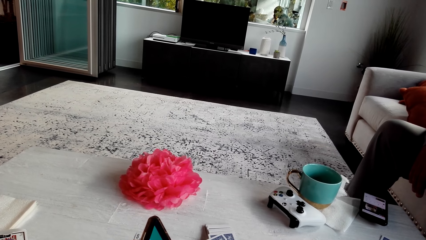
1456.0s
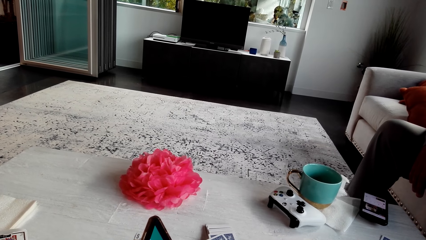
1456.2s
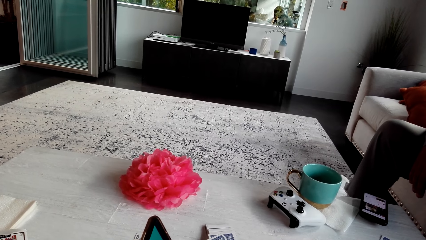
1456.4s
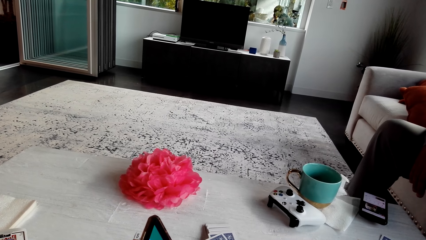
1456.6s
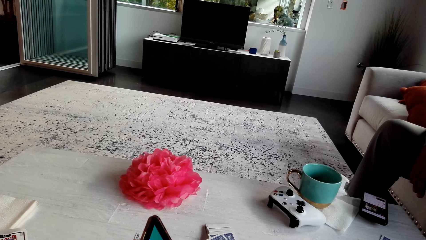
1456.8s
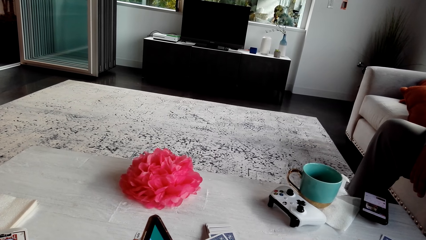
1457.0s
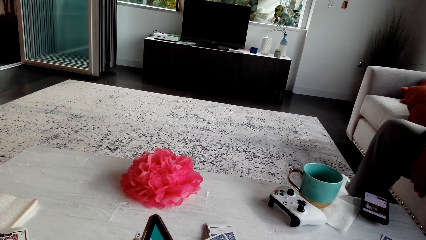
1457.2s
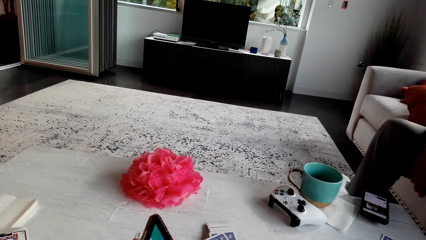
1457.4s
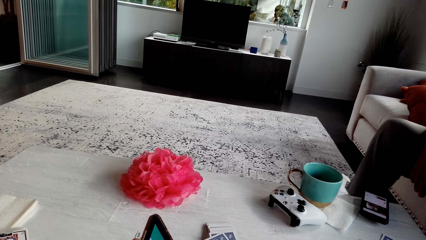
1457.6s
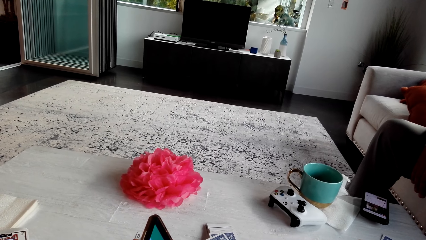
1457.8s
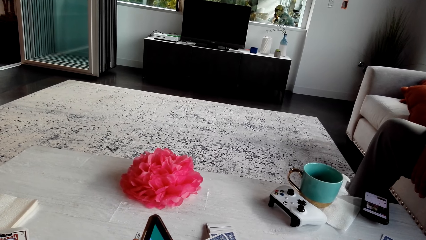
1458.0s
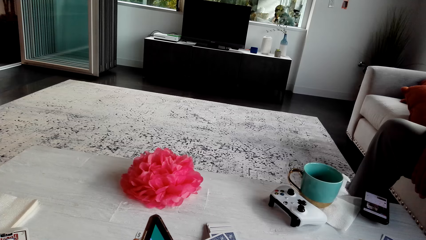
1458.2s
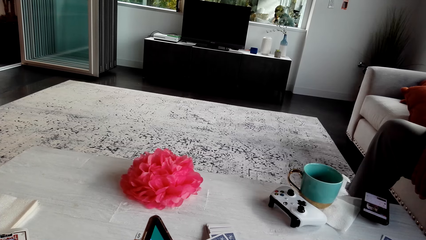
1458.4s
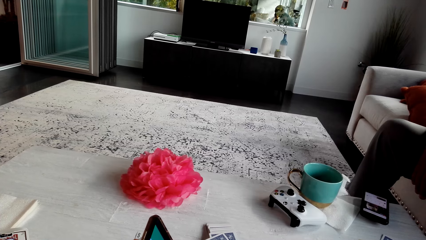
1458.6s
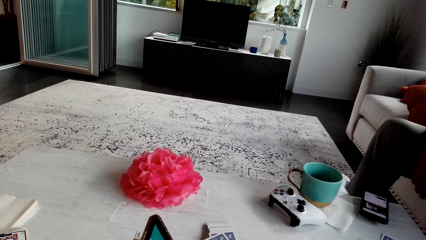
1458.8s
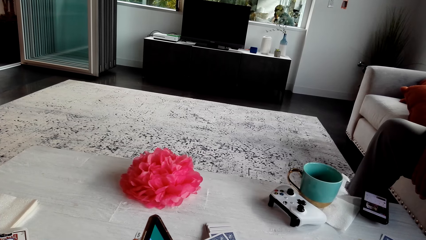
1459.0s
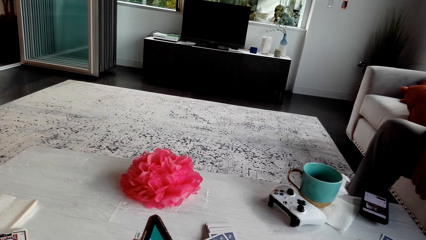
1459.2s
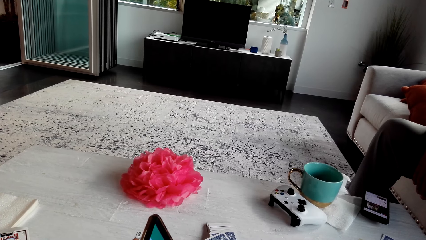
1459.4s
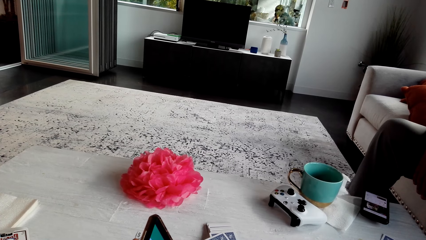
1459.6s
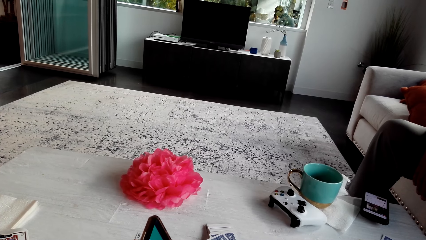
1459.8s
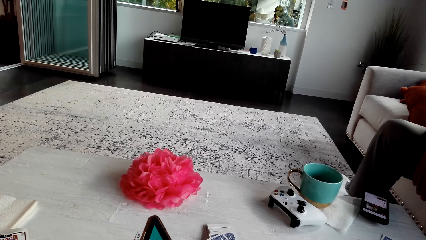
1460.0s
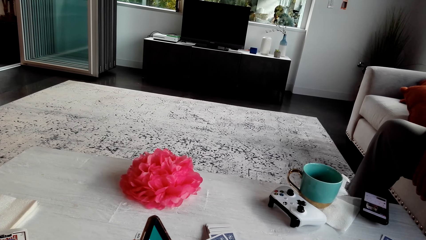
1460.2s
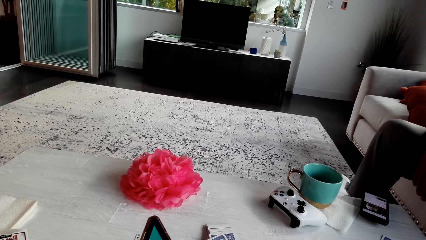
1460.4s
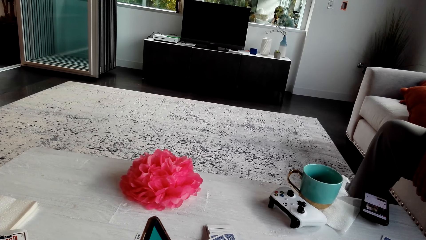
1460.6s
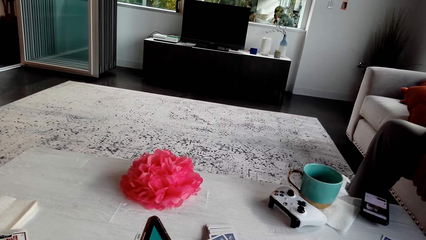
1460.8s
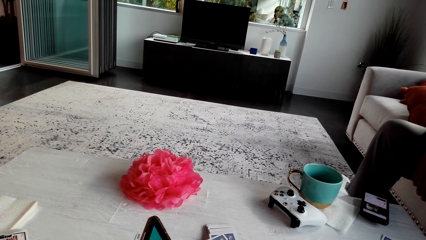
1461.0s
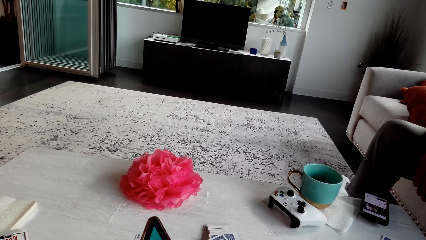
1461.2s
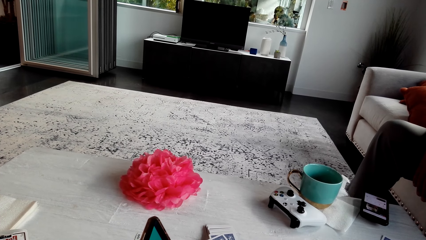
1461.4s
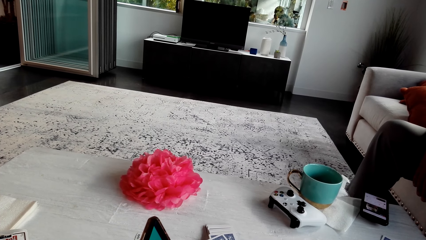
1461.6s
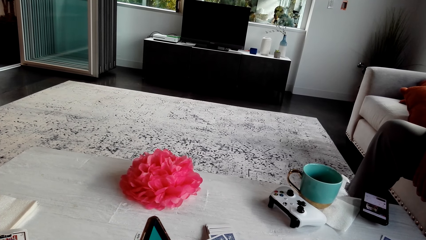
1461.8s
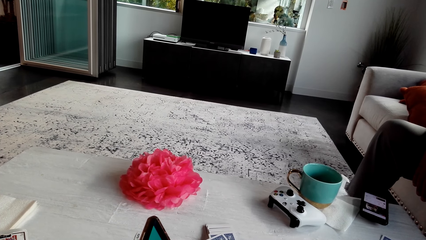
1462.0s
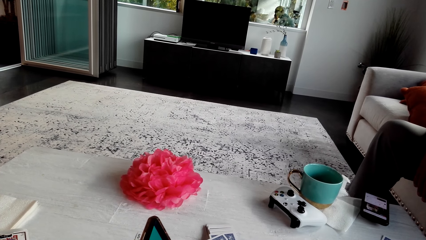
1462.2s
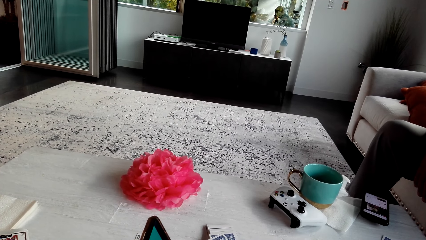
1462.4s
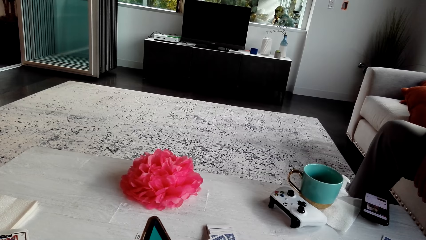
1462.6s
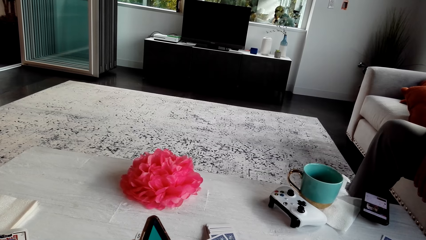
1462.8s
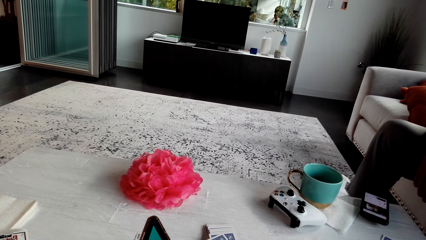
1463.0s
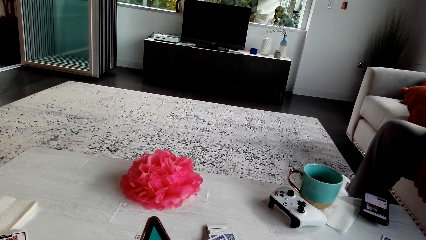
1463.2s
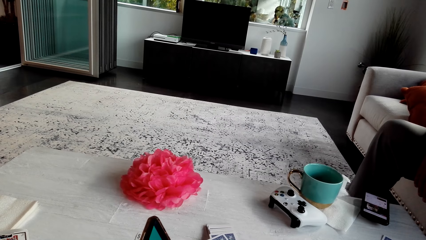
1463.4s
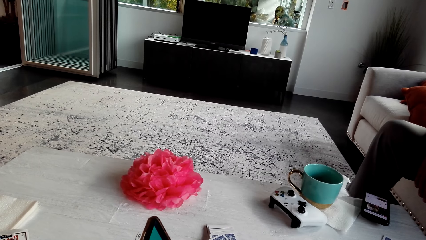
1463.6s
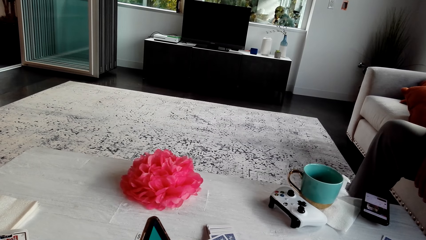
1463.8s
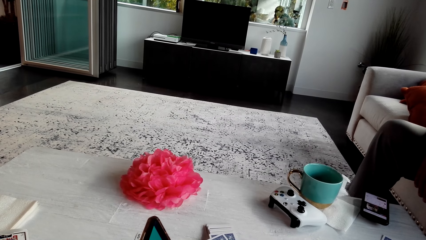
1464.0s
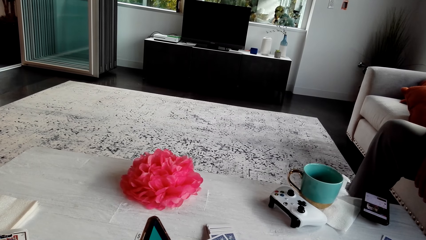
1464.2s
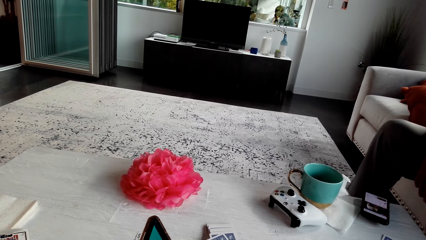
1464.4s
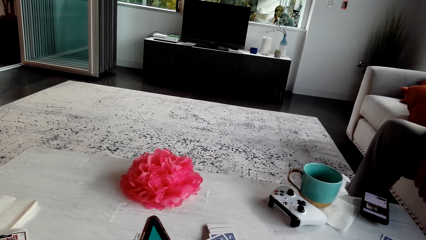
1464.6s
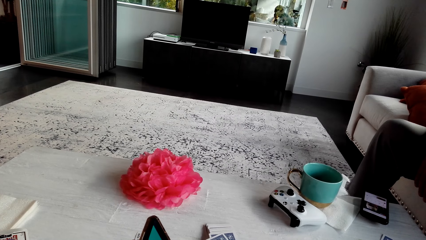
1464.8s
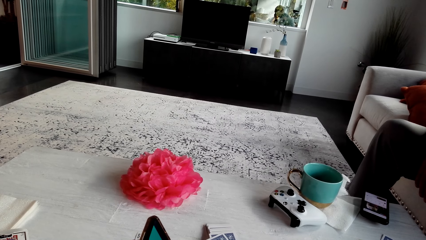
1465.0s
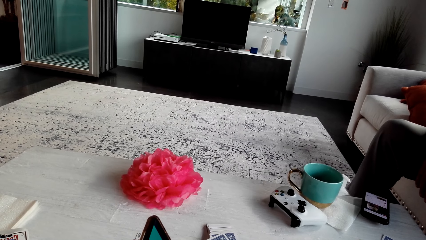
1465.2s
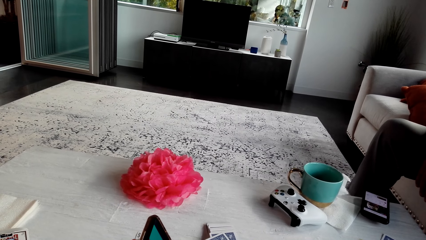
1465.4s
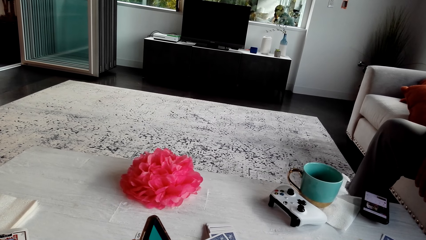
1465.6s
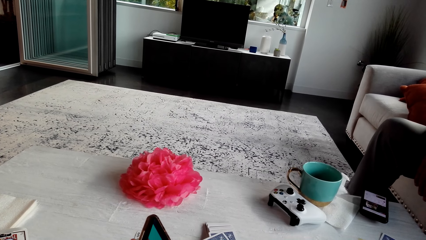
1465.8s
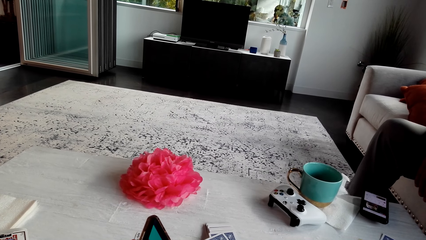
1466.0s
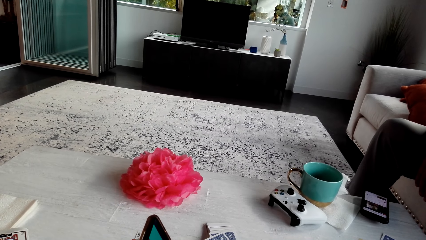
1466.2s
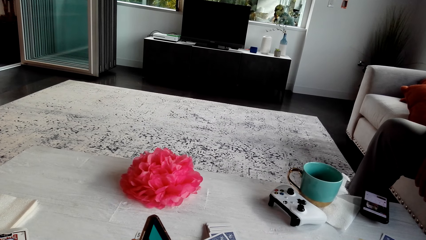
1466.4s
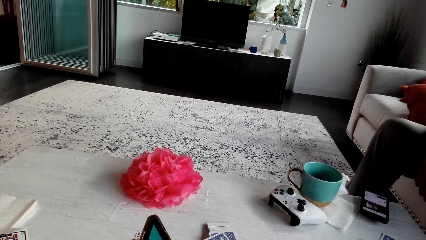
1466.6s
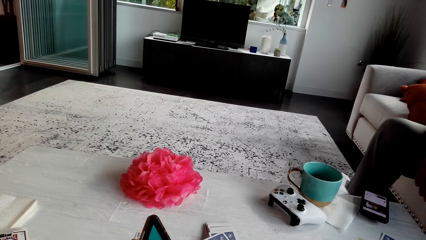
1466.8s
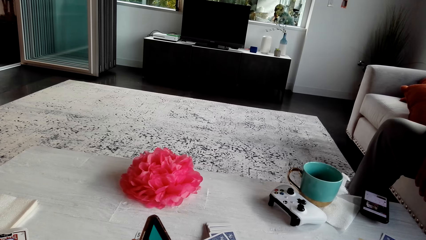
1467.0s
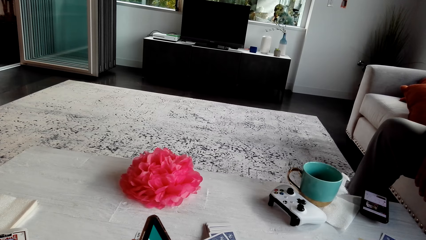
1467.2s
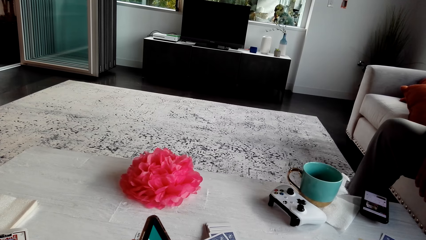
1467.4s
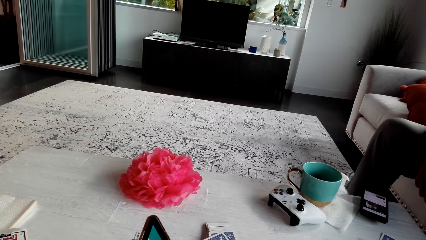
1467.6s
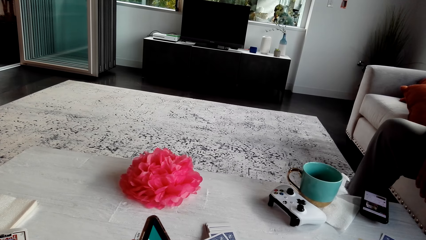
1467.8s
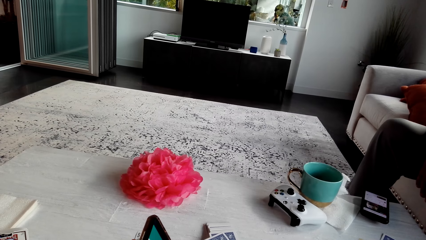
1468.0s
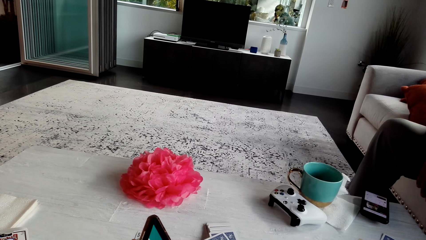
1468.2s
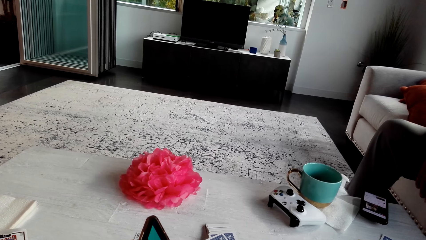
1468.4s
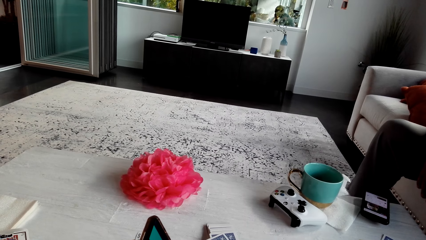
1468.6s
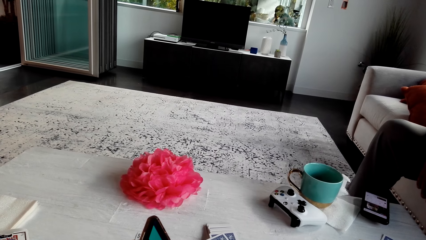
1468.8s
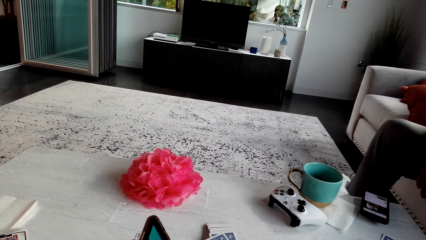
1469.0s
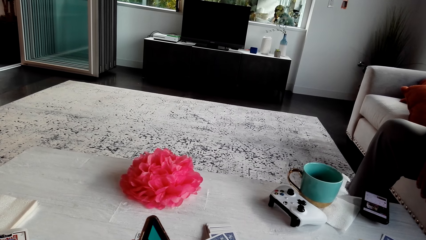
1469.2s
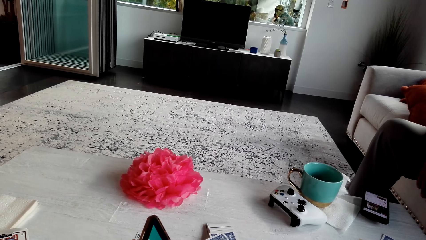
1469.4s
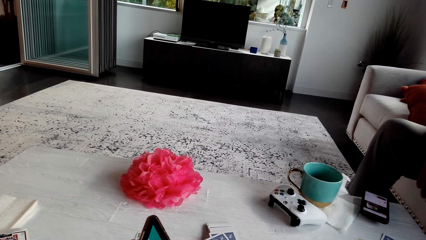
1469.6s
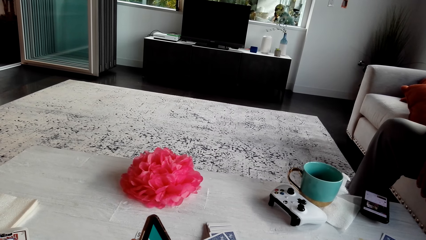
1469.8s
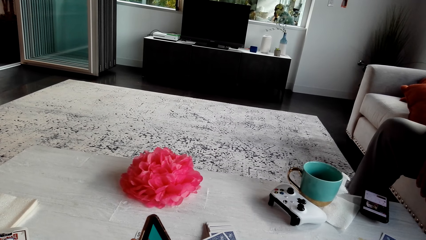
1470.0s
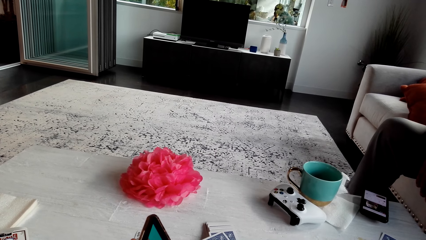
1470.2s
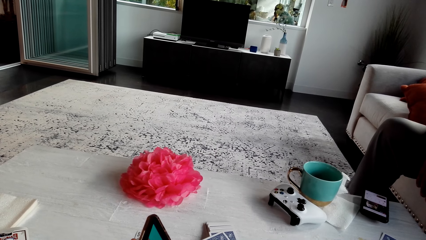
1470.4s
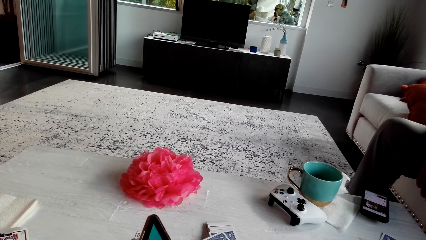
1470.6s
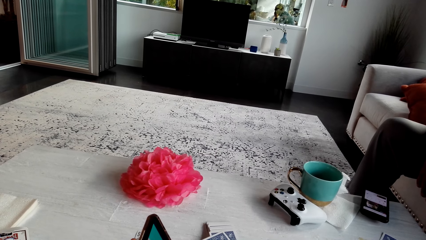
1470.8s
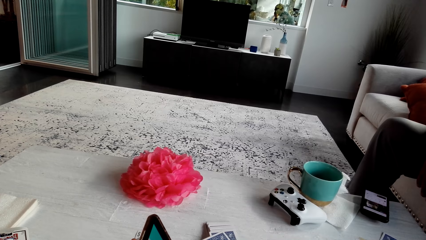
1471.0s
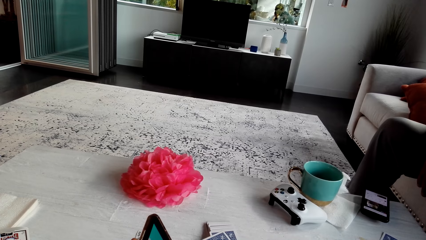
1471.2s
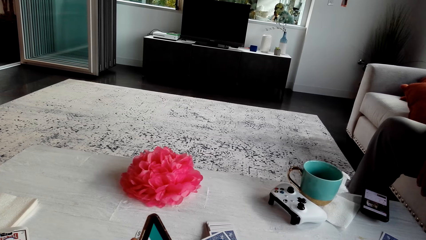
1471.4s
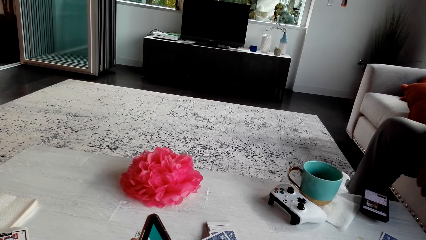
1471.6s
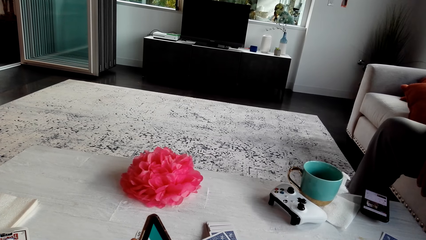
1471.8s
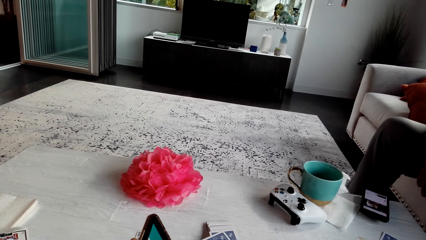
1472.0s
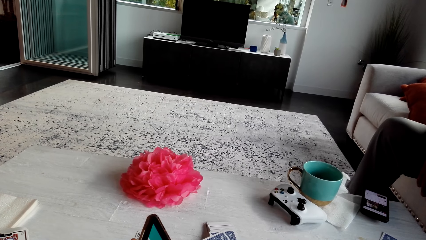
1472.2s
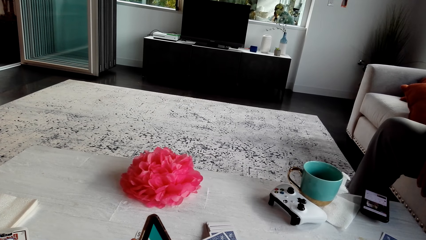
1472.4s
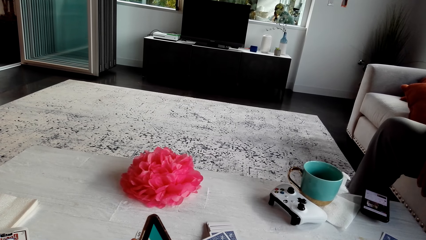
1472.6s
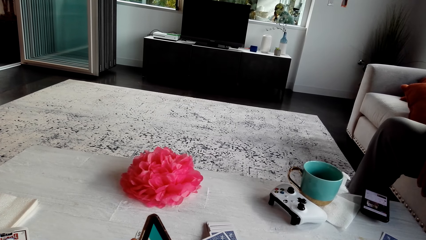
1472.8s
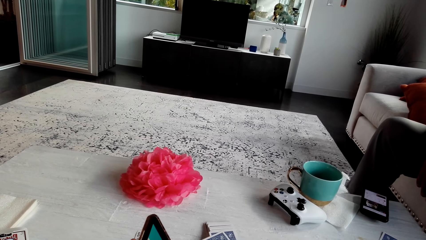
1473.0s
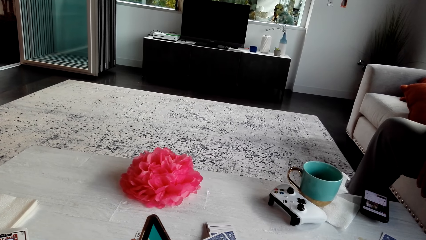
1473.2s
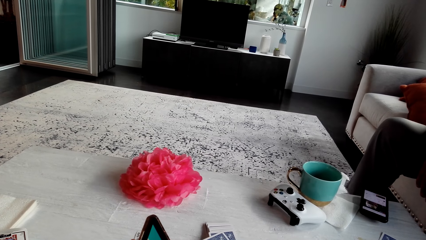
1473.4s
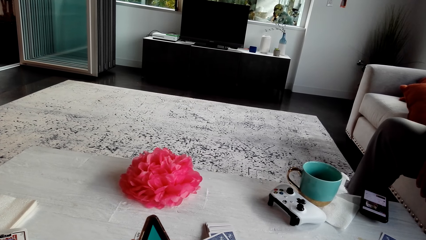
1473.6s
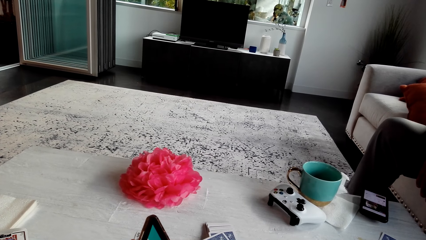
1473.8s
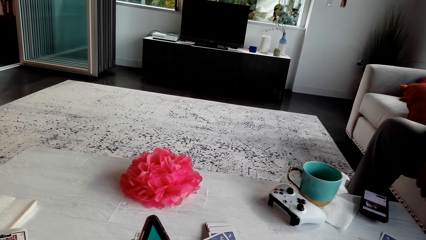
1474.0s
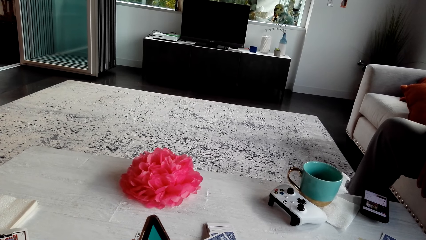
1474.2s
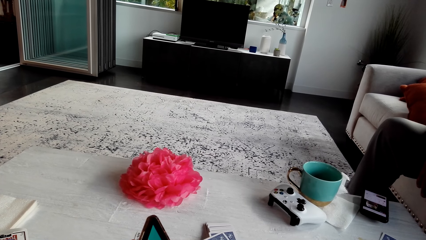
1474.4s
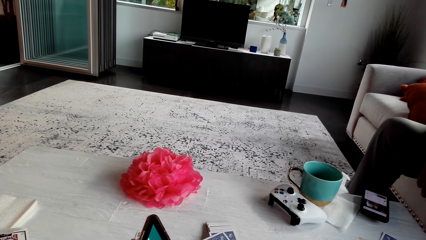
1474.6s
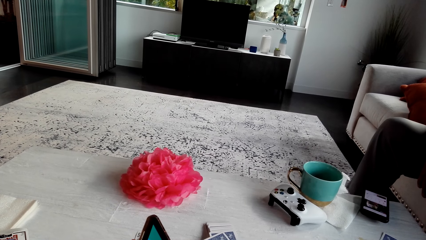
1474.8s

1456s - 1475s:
The camera wearer looks at the phone.
